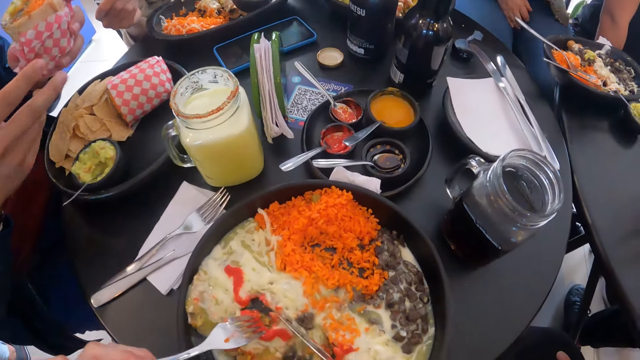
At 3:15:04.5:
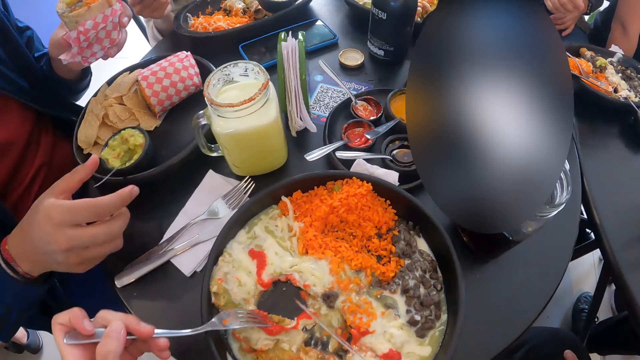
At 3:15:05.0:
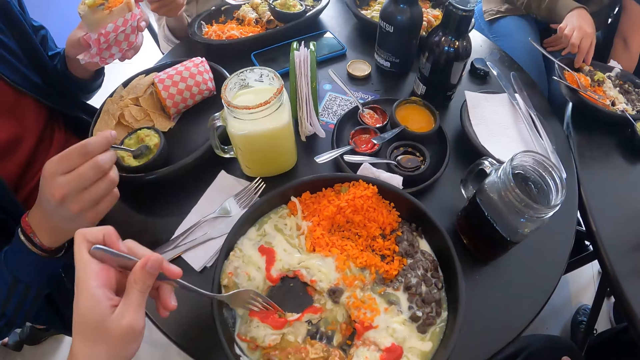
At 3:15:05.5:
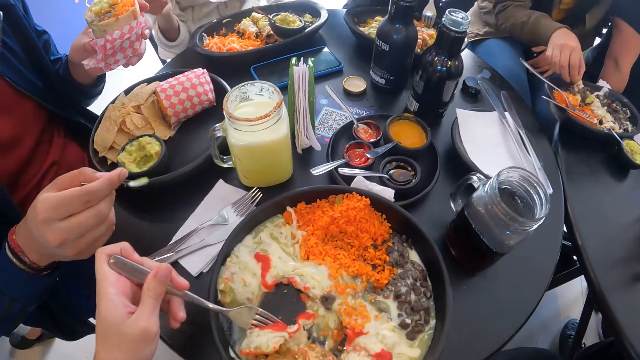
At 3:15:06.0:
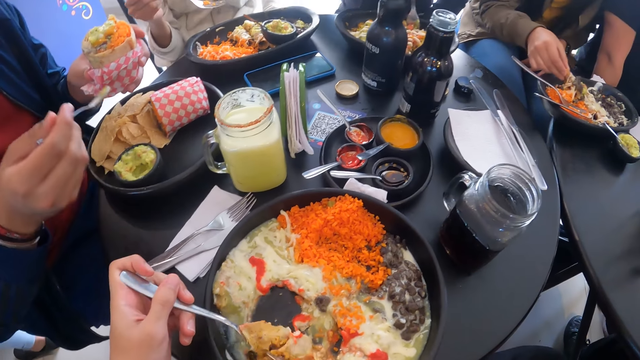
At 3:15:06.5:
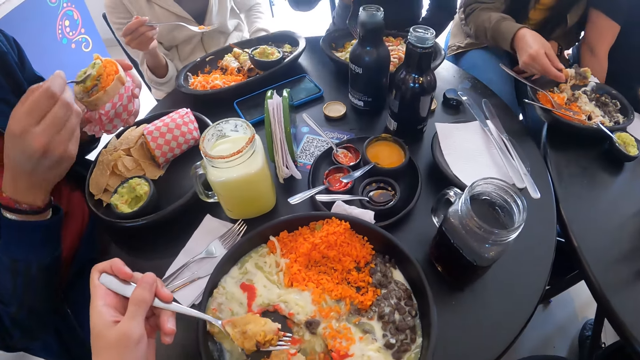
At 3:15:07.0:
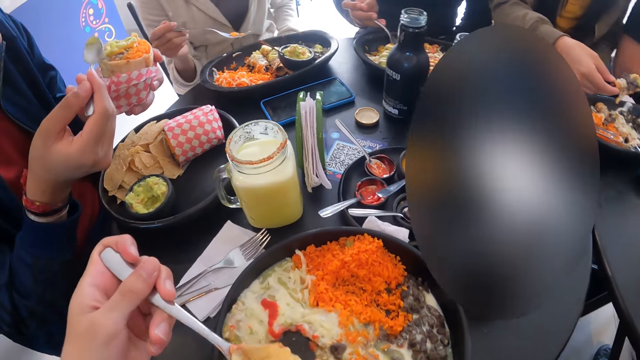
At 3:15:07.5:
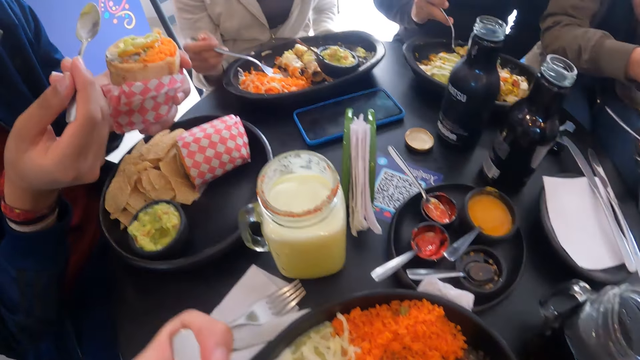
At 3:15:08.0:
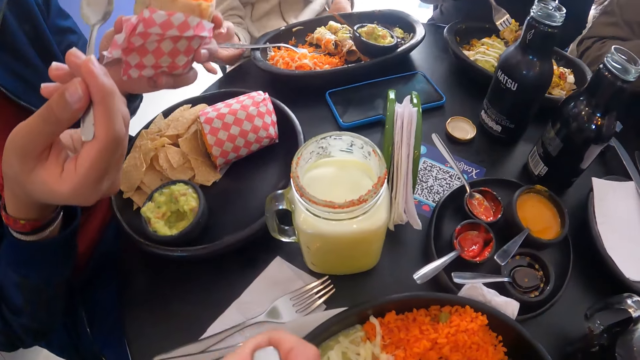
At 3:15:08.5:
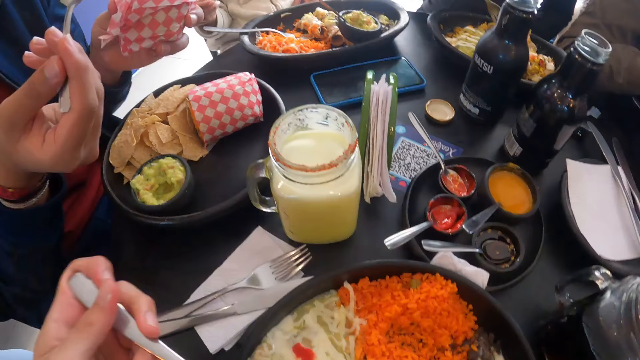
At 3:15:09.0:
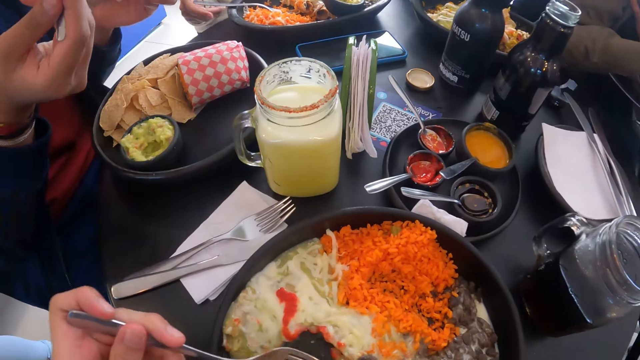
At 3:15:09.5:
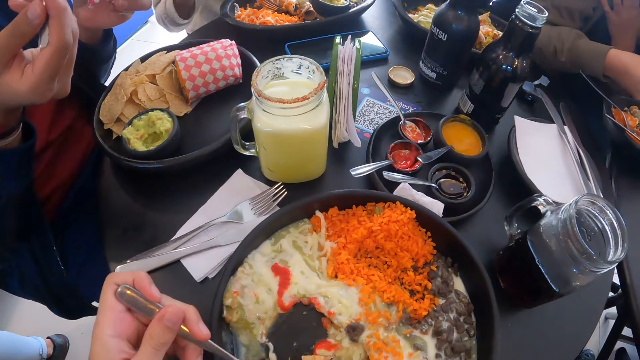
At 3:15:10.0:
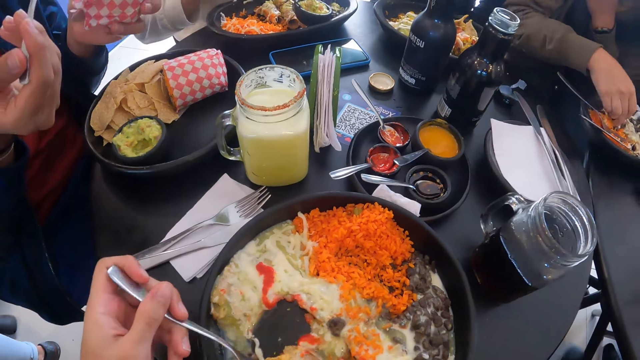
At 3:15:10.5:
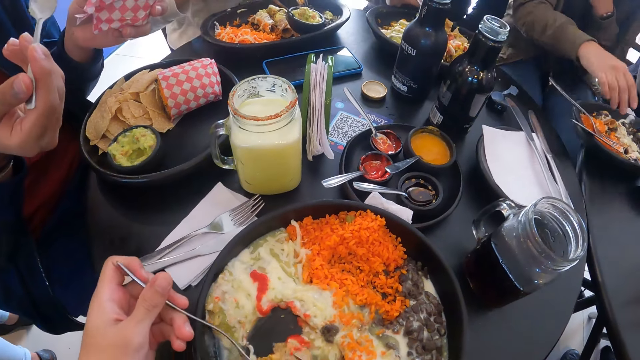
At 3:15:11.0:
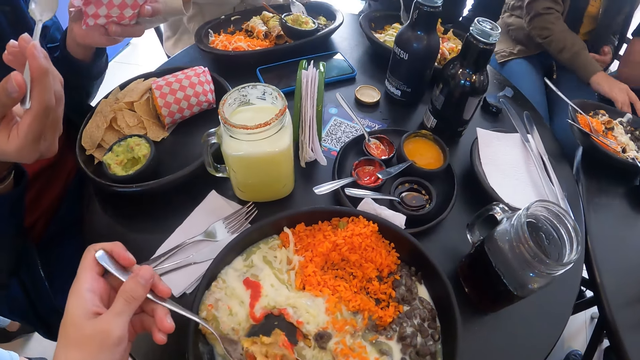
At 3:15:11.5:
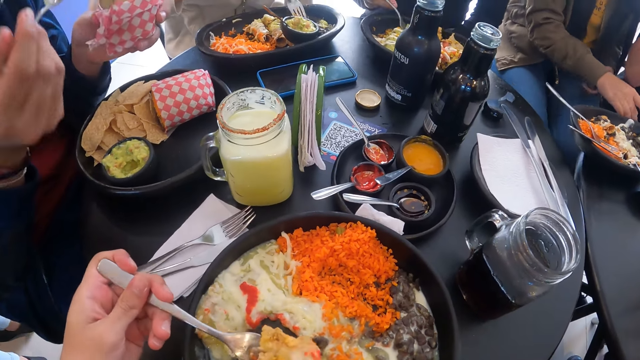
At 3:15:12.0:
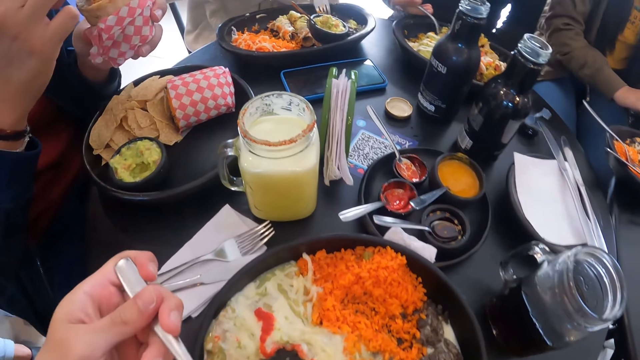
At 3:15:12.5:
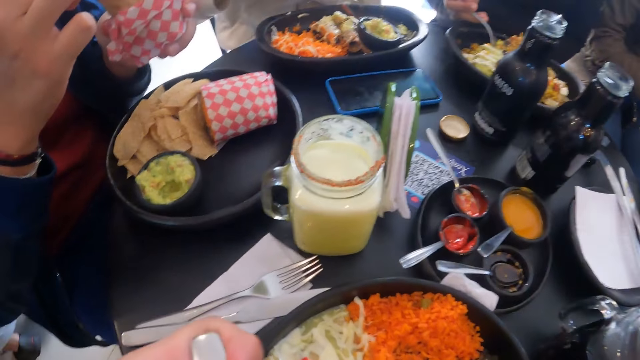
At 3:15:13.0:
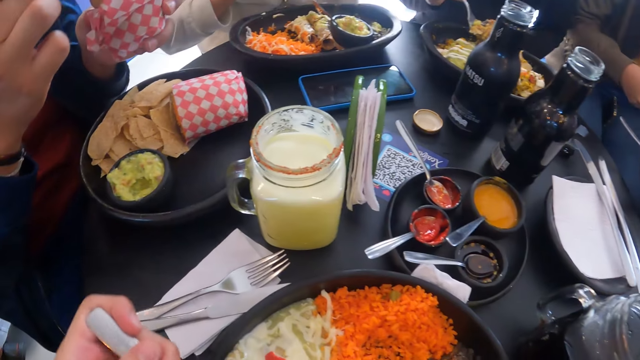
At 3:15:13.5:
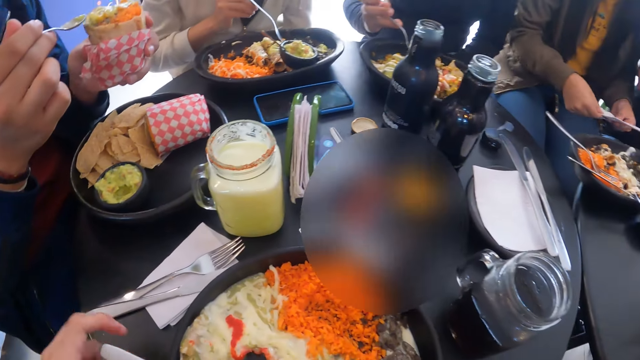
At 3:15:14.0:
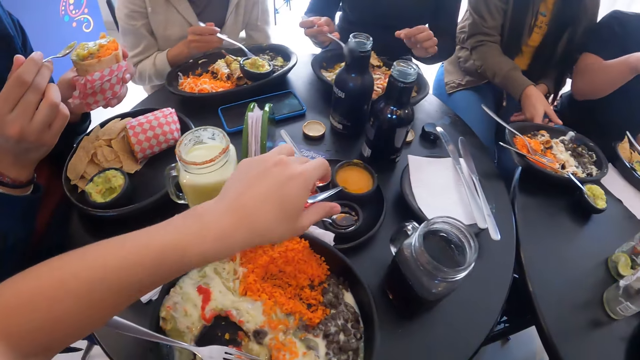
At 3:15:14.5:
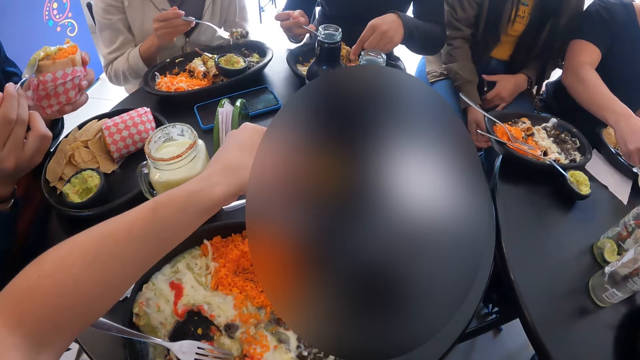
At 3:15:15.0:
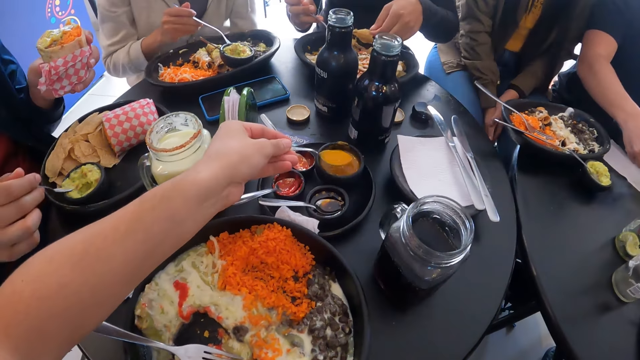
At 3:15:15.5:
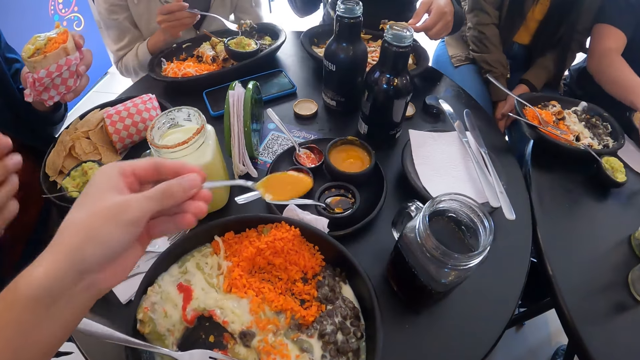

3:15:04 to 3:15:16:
The camera wearer picks the spoon from the bowl of guacamole with his right hand. A woman picks a pastry on the plate with her right hand. The camera wearer scoops the salad from the plate with the fork and knife in both hands. Another woman picks rice and salad on the plate with the fork in her right hand. A man puts guacamole on the sandwich wrap with the spoon in his right hand. The camera wearer eats the salad with the fork in his left hand. A third woman places the fork on the plate on the table with her right hand and moves food on the plate on the table with the fork in her right hand. The first woman drops the pastry on the plate on the table with her right hand. The camera wearer scoops the salad from the plate with the fork and knife in both hands. The first woman wipes her right hand on the paper towel on the table. The man spreads the guacamole on the sandwich with the spoon in his right hand. The camera wearer eats the salad with the fork in his left hand. The third woman scoops beans on the plate with the fork in her right hand. The first woman holds the paper towel with both hands. The camera wearer drops the fork in the plate on the table with his left hand. The first woman places the paper towel on the table with her right hand. The camera wearer picks a spoon of mustard from a bowl on the tray on the table with his left hand. The second woman touches the rice on the fork with her right hand. The man places the spoon in the bowl of guacamole on the plate with his right hand.

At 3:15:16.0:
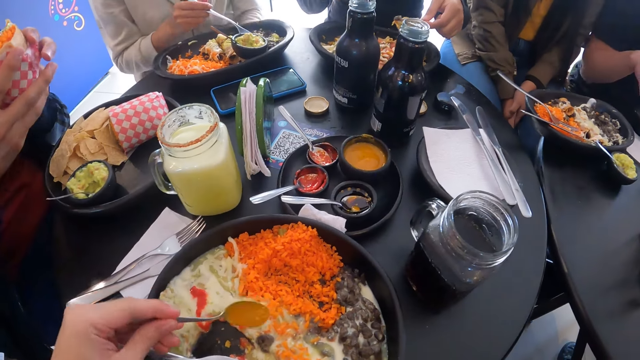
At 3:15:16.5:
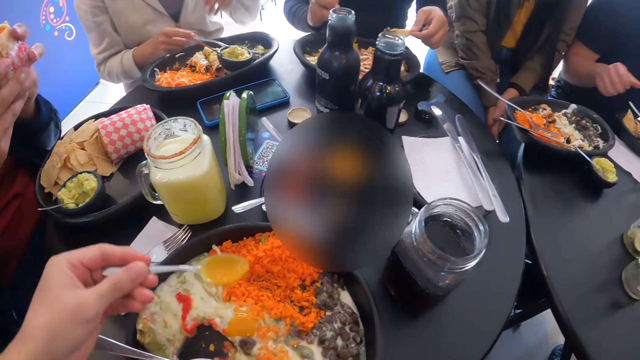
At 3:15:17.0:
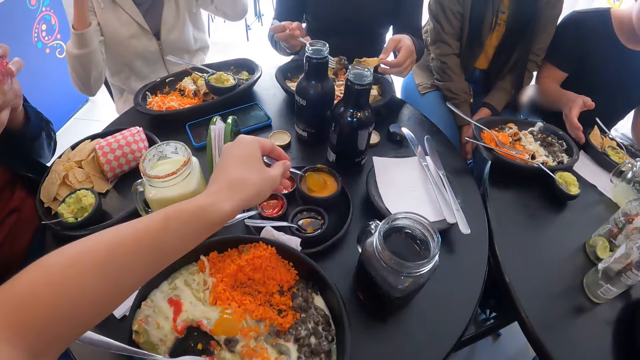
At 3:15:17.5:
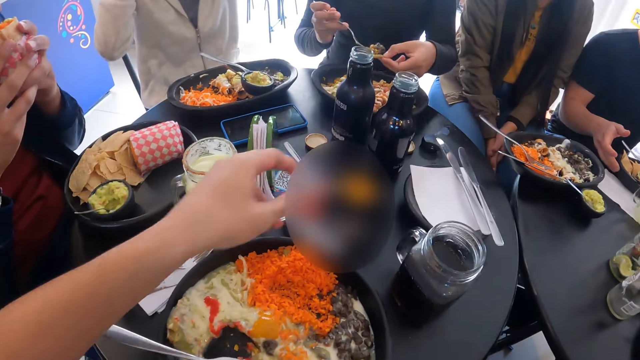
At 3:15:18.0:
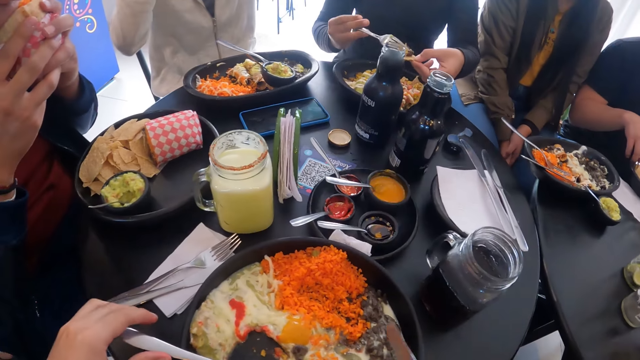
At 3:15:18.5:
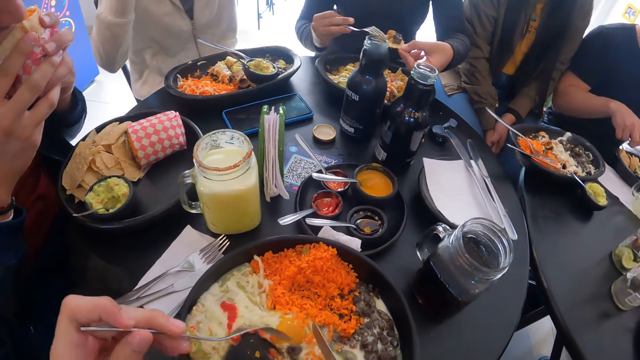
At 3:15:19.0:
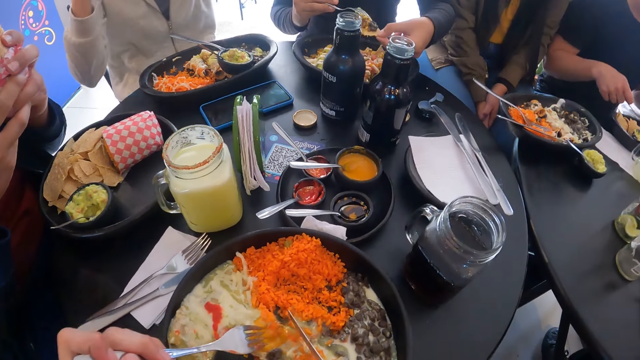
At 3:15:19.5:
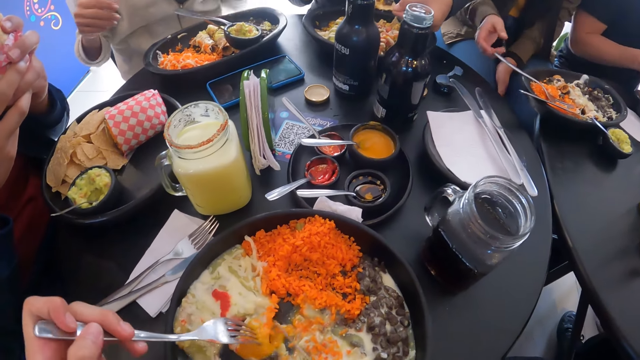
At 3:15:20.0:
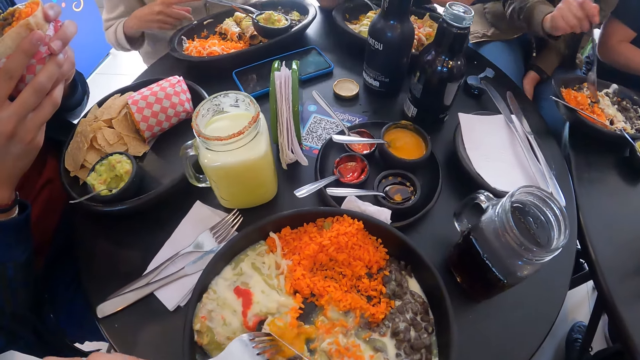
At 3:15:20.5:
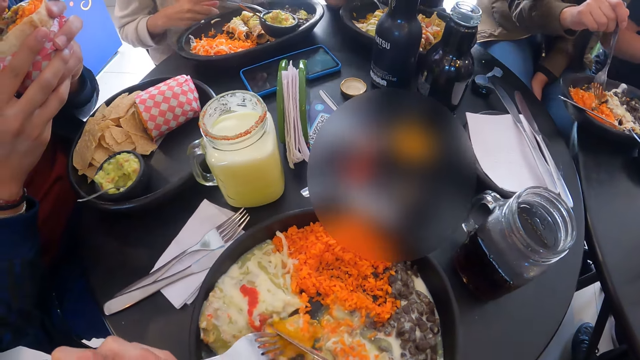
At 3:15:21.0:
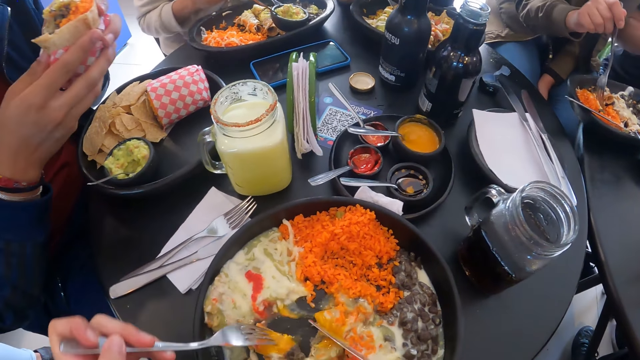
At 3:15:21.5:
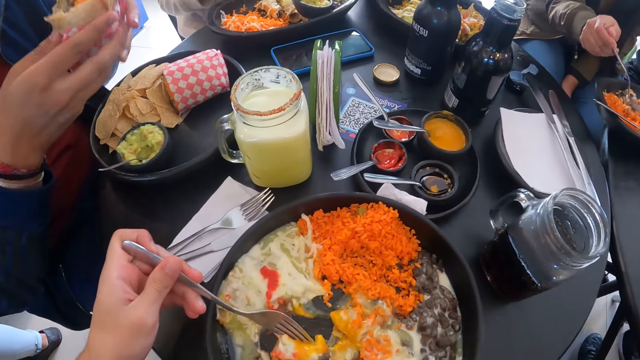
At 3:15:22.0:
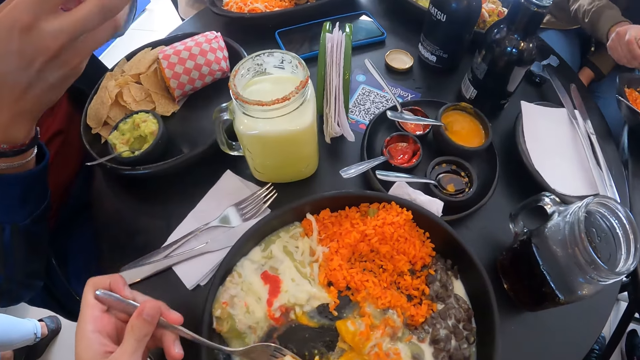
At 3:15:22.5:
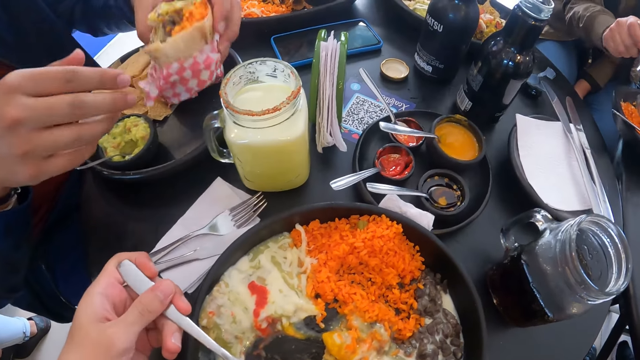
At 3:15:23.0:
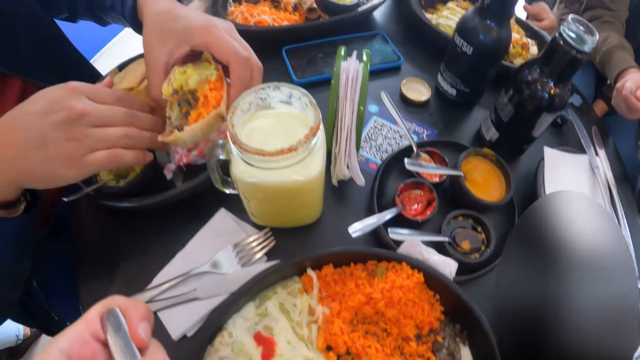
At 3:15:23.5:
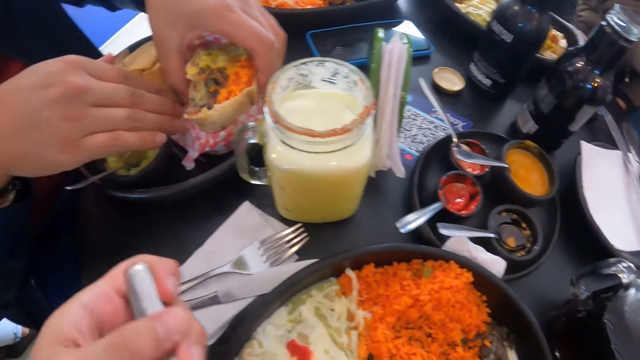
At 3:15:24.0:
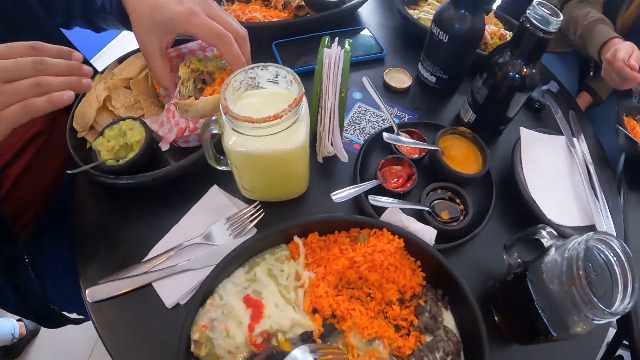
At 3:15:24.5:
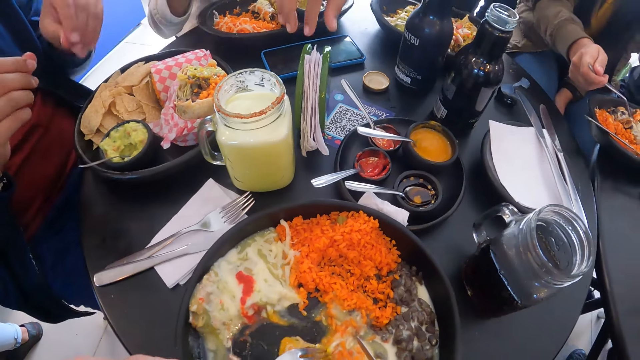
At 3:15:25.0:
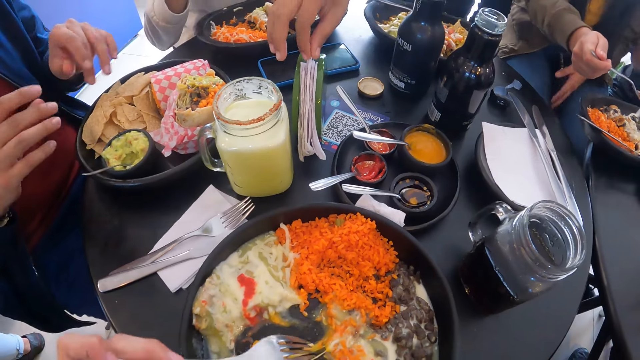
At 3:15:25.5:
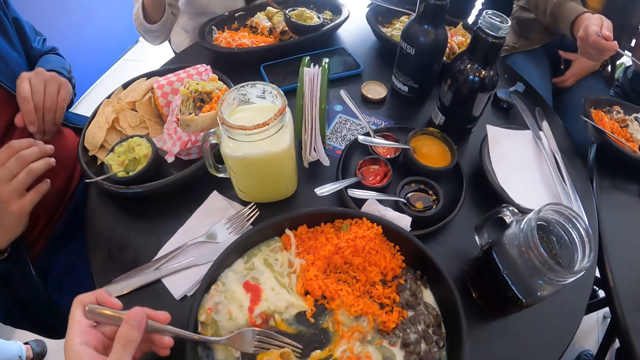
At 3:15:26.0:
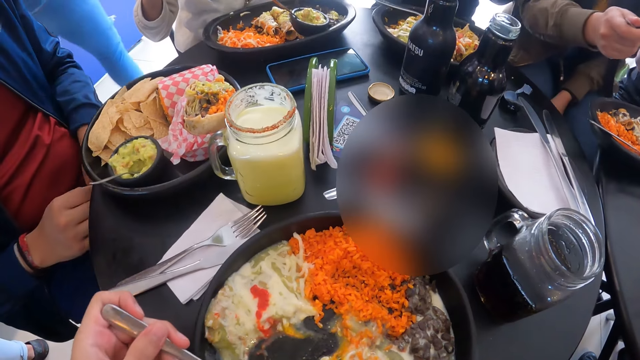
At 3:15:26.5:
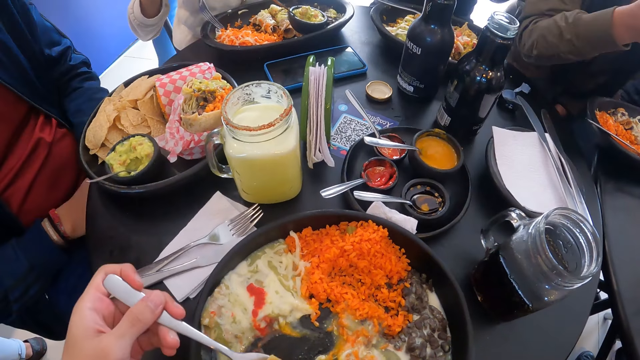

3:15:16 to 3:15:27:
The camera wearer pours the mustard from the spoon into the plate on the table with his left hand. A woman places the fork on the plate on the table with her right hand. Another woman scoops the rice with the fork in her right hand. A man eats the sandwich wrap with both hands. The second woman places the rice on a chip in her left hand. The camera wearer places the spoon in the bowl on the tray on the table with his left hand. Another man moves the plate on the table with his right hand. The second woman places the rice on the chip with her left hand. The camera wearer picks the fork from the plate on the table with his left hand. He moves the salad on the plate with the fork in his left hand. A third woman picks the fork on the plate with her right hand. The camera wearer cuts the salad from the plate with the fork and knife in both hands. The third woman moves the rice on the plate with the fork in her right hand. A third man eats food. The first woman holds the fork with her right hand. The camera wearer scoops the salad from the plate with the fork and knife in both hands. The first man places the sandwich wrap on the plate with both hands. The camera wearer eats the salad with the fork in his left hand. He moves the salad in the plate on the table with the fork in his left hand. The second woman picks a paper towel on a stand on the table with her right hand. The camera wearer scoops the salad from the plate with the fork and knife in both hands.
